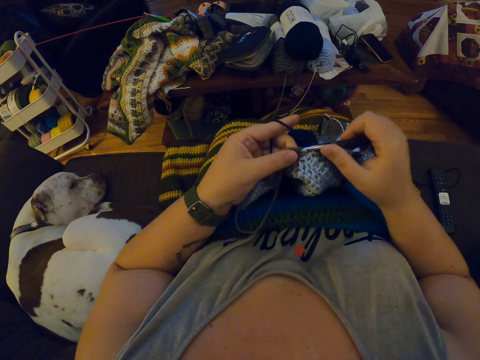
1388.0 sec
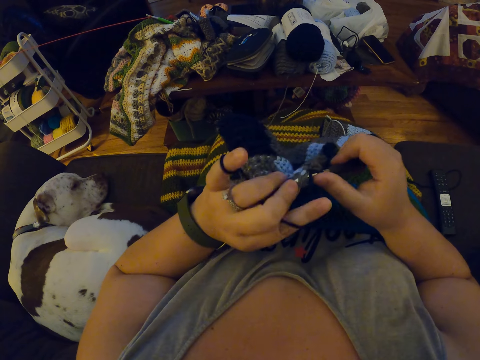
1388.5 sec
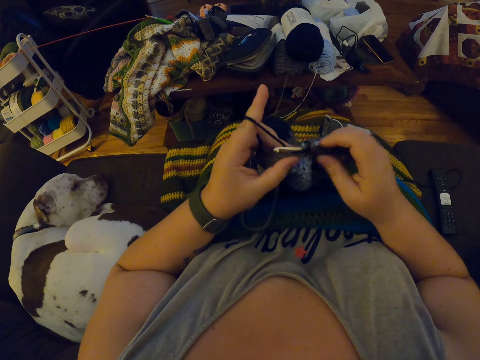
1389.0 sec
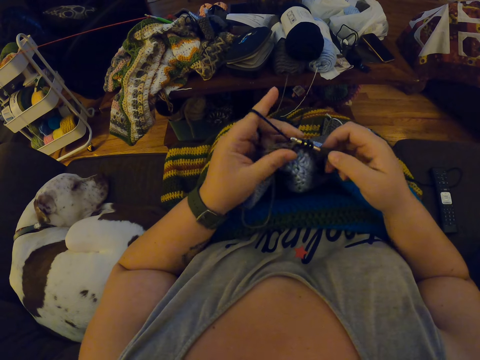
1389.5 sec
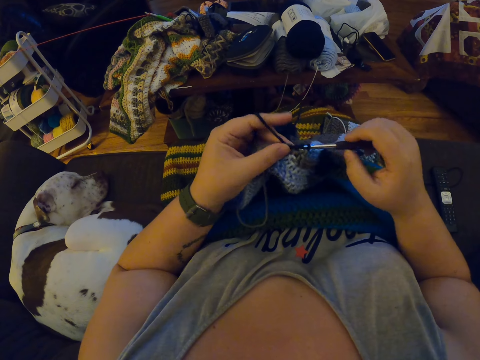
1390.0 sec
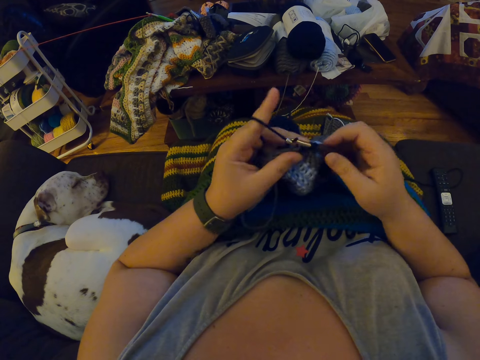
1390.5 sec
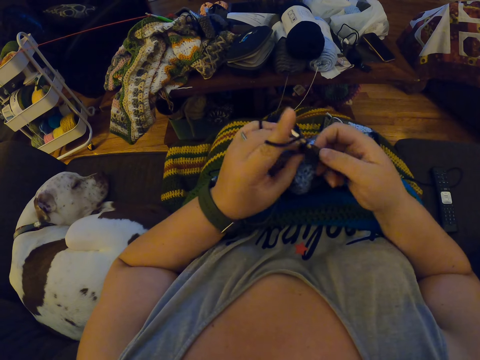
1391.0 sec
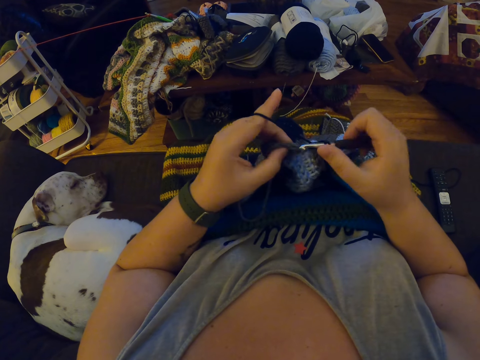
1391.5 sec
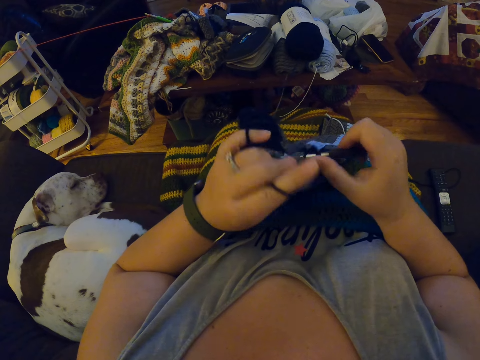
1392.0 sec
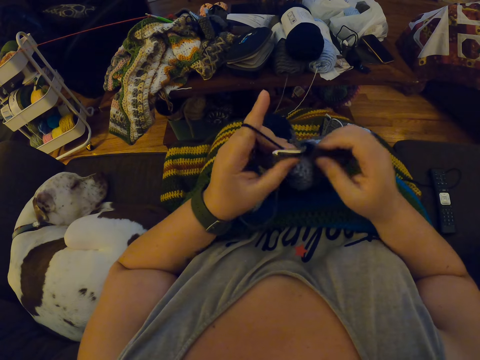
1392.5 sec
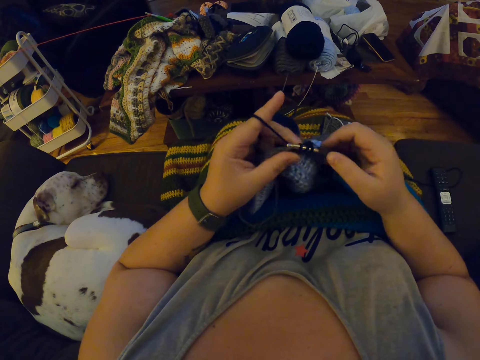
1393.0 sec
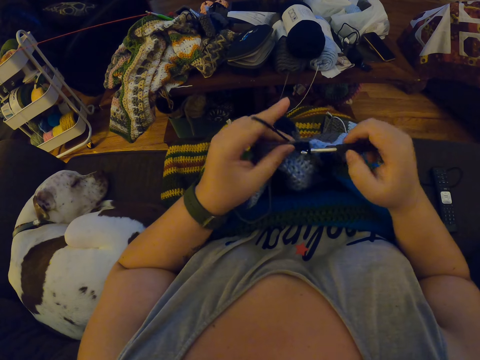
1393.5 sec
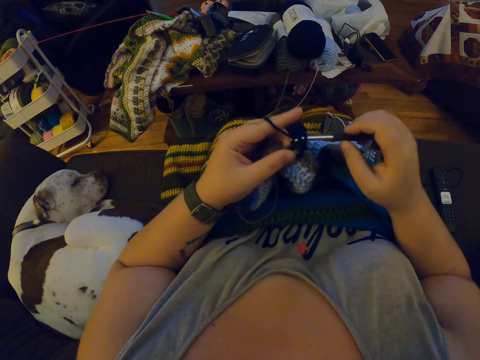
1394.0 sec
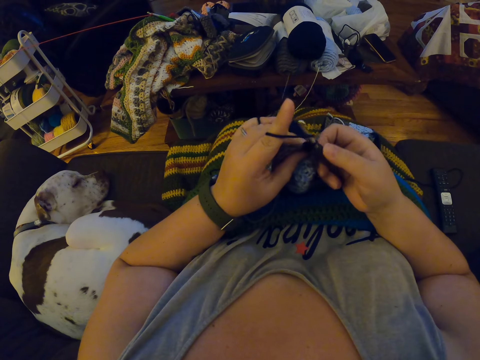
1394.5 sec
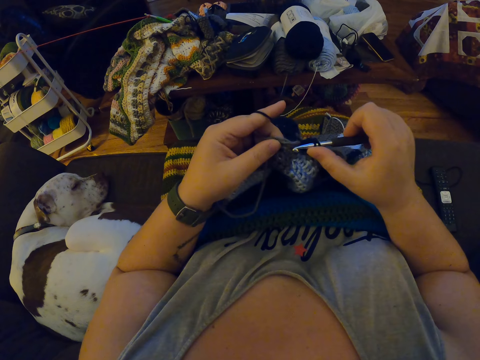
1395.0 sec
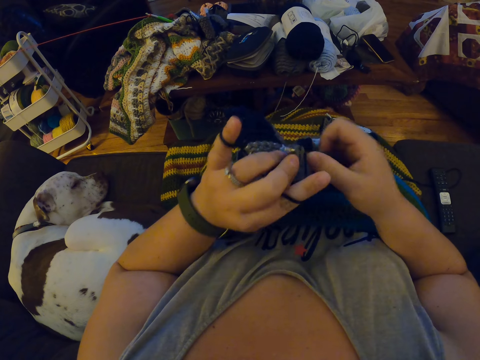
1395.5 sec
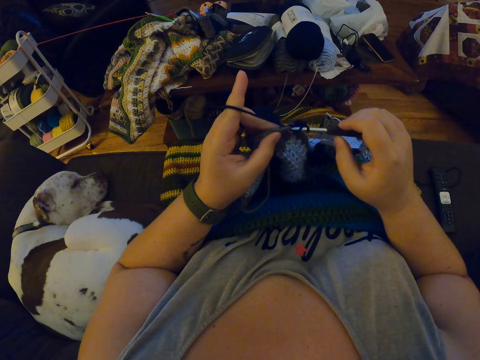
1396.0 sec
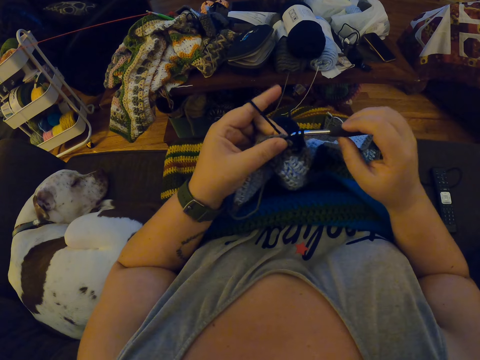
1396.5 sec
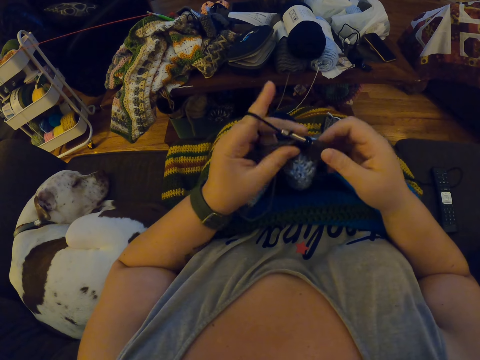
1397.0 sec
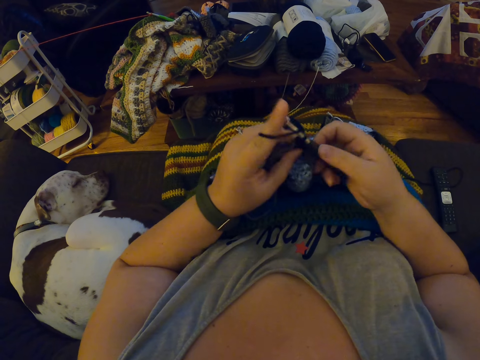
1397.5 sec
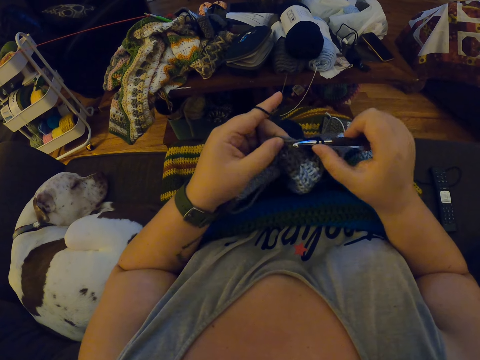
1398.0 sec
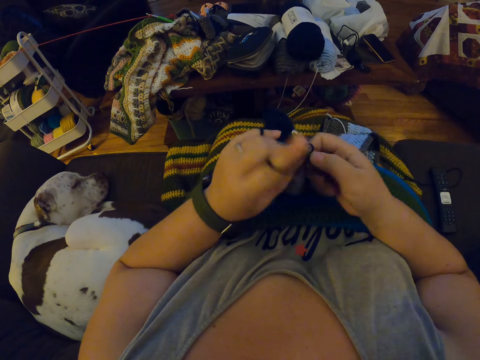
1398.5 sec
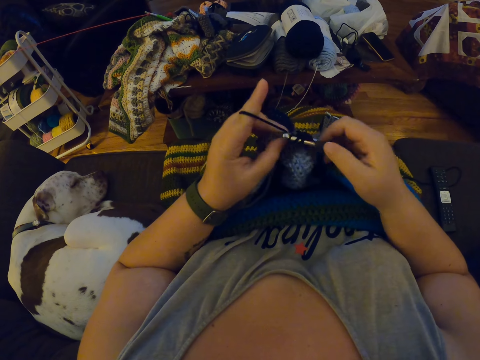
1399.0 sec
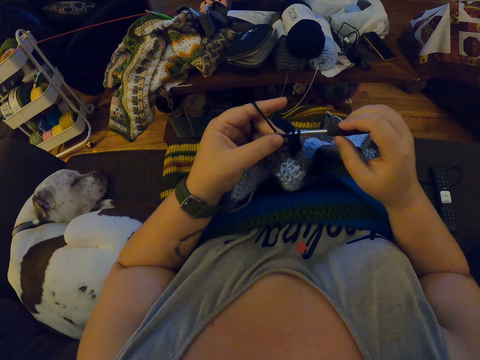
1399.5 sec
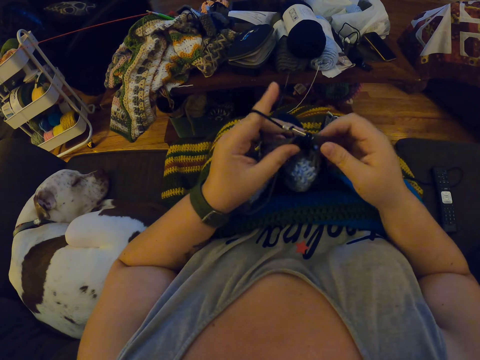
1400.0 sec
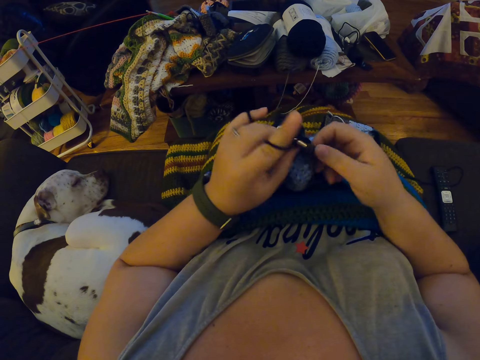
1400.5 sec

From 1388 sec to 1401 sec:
The camera wearer rolls a wool. He knits a fabric. He knits the fabric again. He moves his finger.

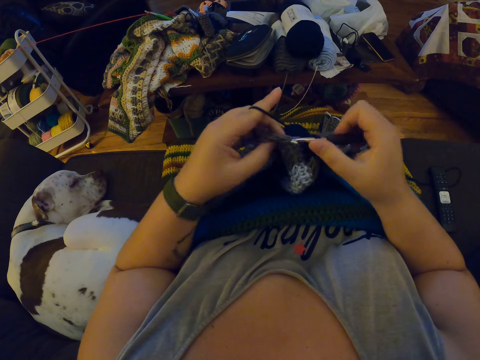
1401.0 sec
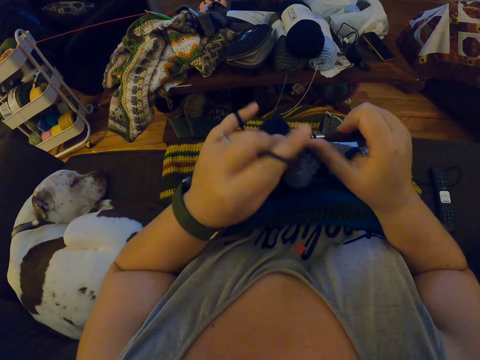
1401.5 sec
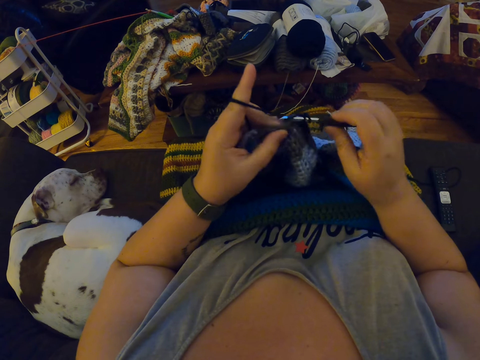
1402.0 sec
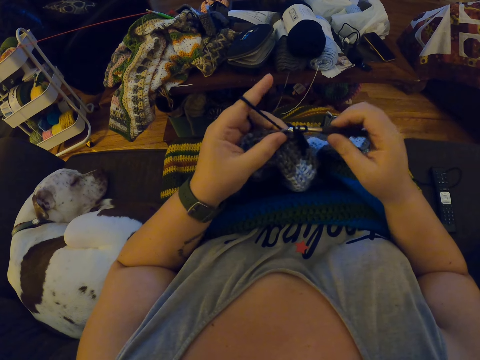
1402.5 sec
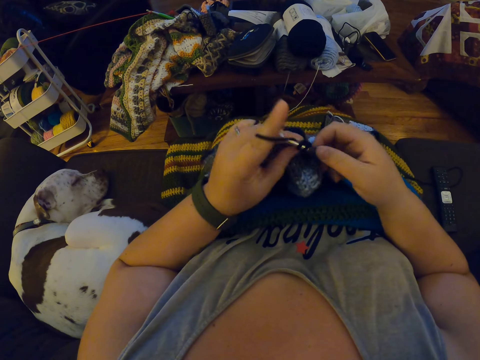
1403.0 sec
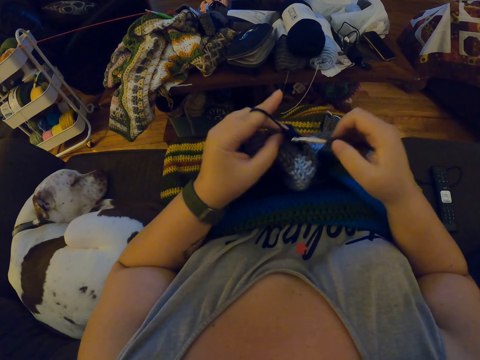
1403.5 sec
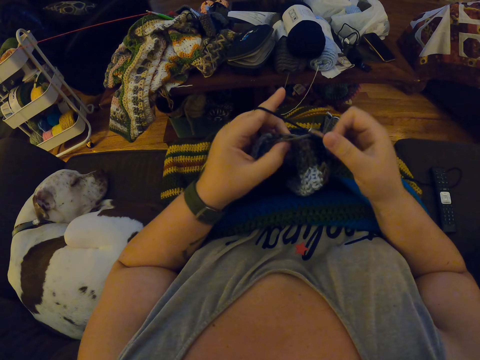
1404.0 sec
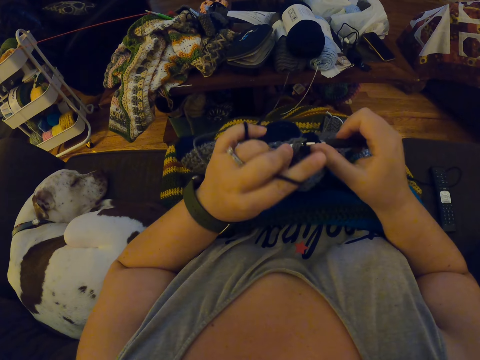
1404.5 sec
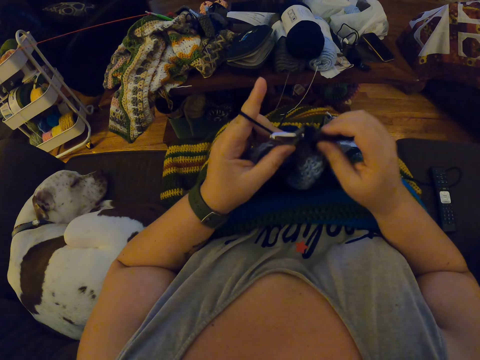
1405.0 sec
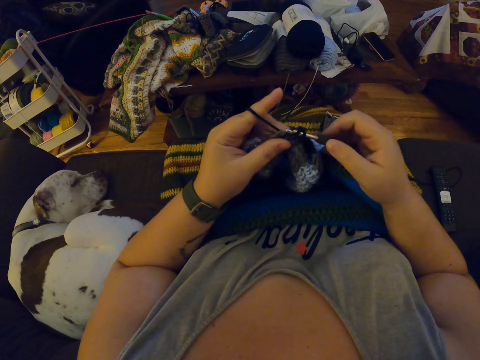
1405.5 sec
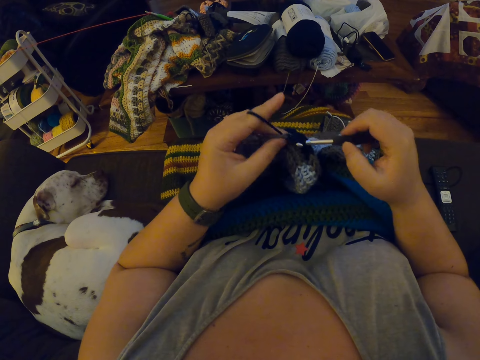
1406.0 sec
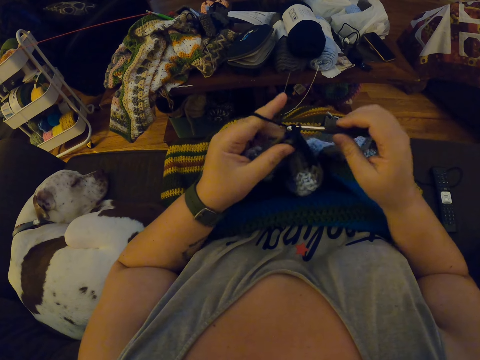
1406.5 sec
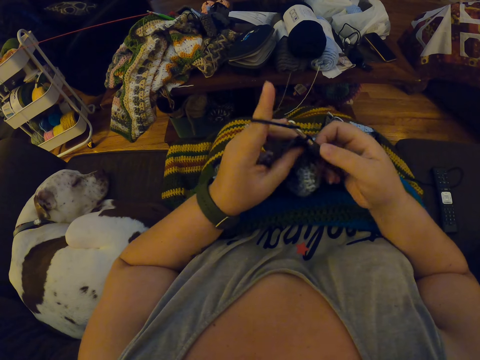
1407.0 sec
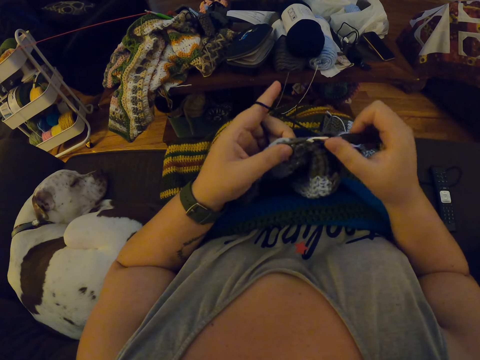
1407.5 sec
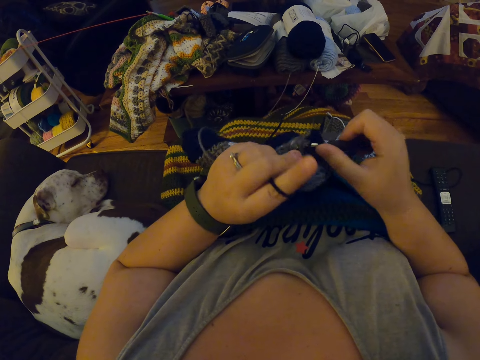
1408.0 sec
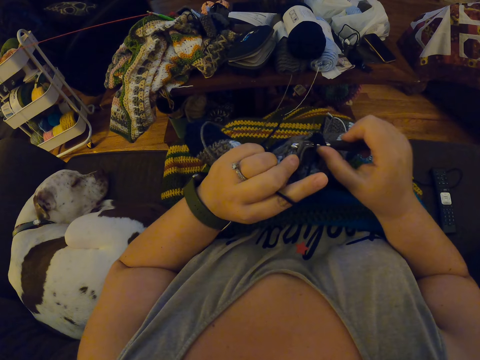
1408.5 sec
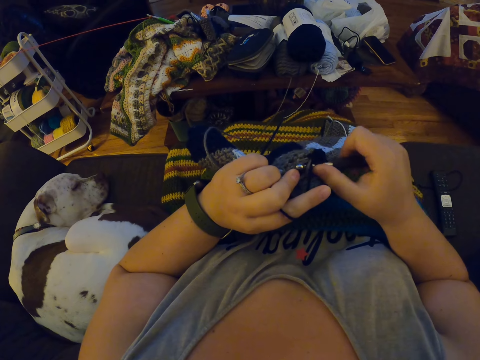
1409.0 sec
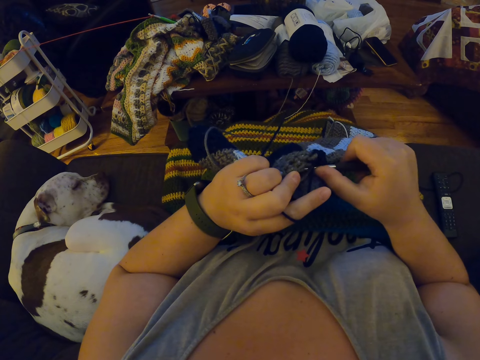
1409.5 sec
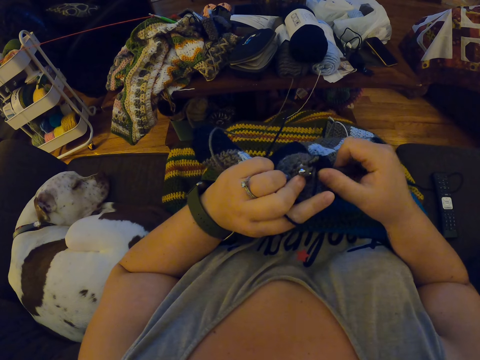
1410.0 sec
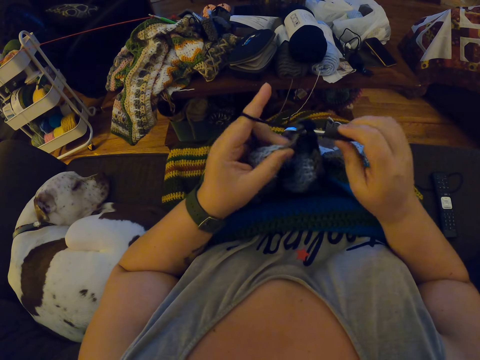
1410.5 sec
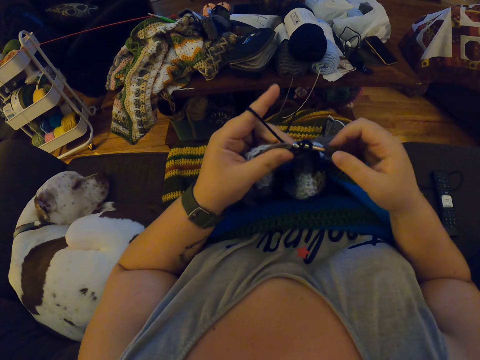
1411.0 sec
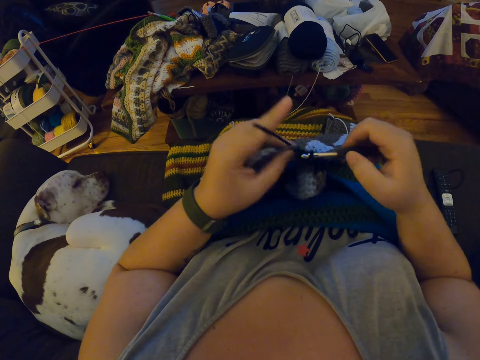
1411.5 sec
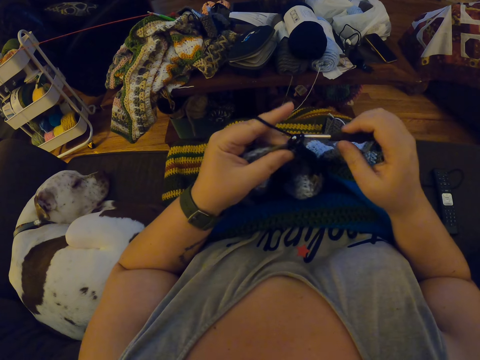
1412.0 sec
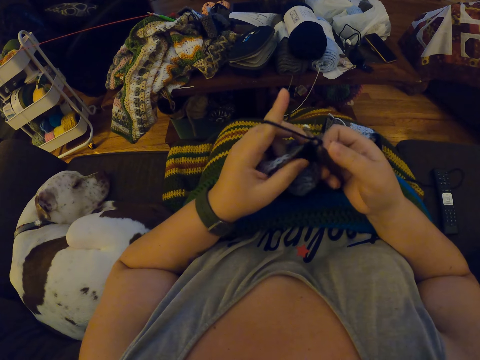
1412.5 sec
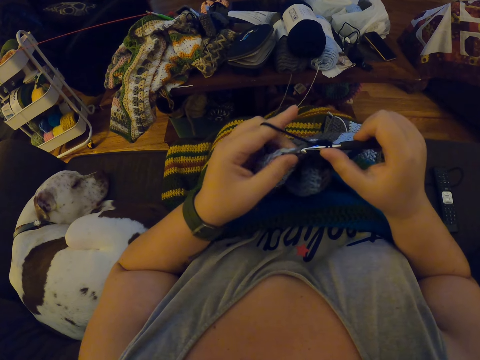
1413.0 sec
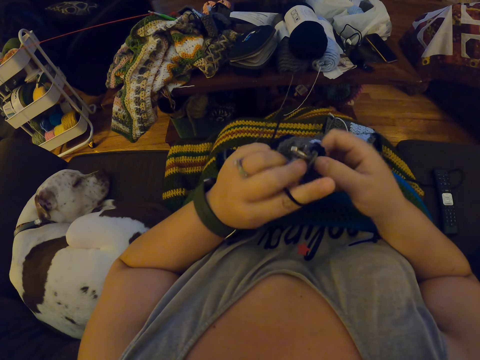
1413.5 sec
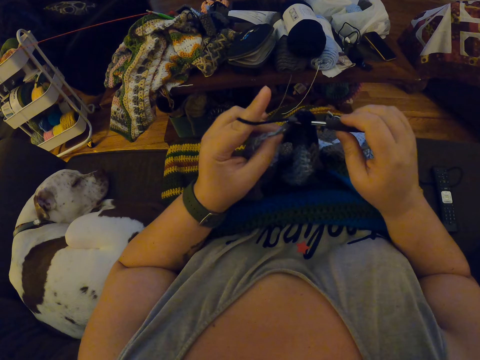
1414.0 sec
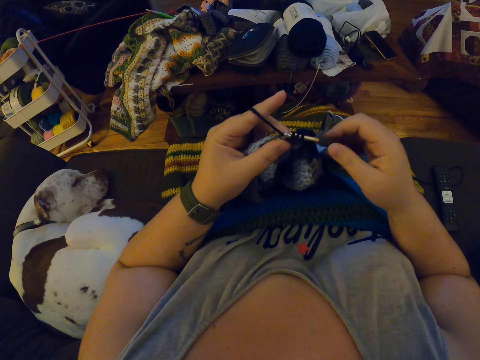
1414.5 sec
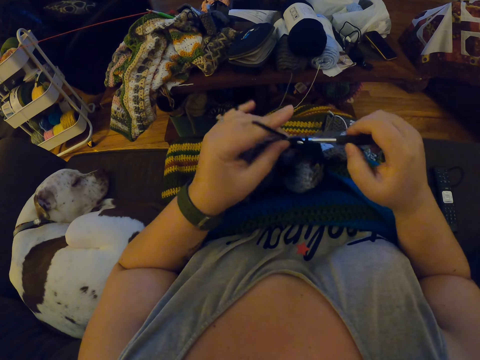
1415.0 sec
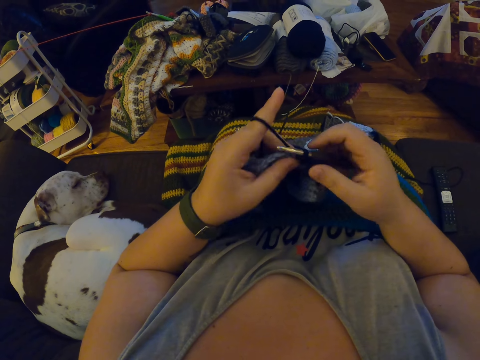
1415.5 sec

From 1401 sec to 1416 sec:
The camera wearer knits a fabric. They knit the fabric again. They stare at the fabric. They knit the fabric repeatedly.
